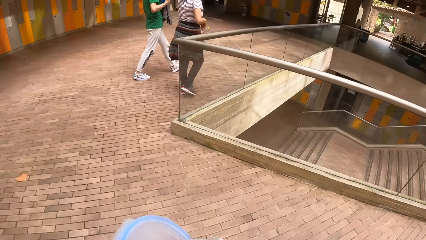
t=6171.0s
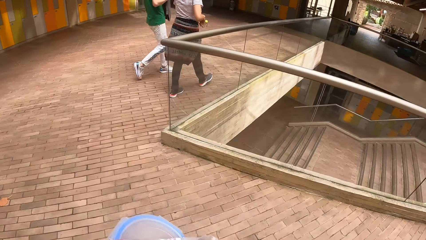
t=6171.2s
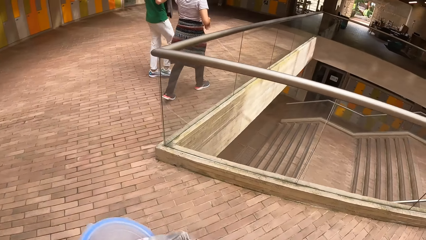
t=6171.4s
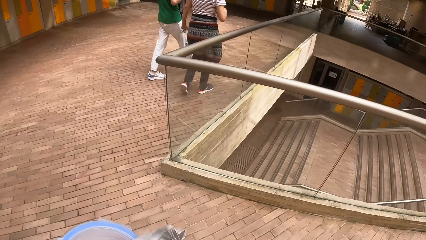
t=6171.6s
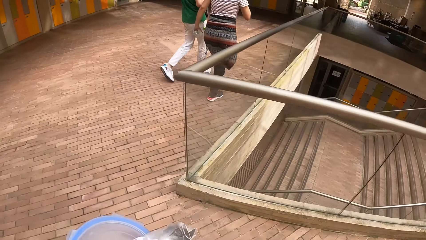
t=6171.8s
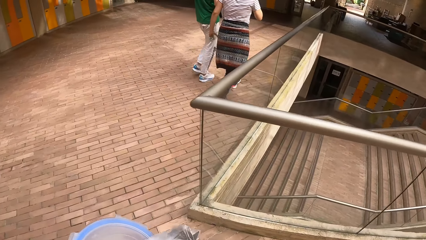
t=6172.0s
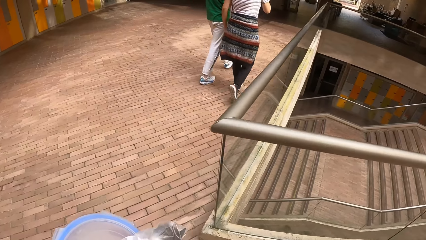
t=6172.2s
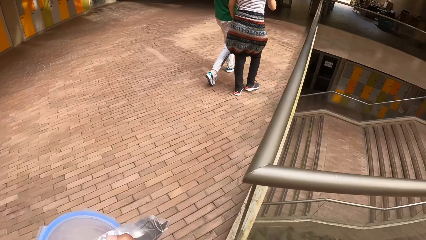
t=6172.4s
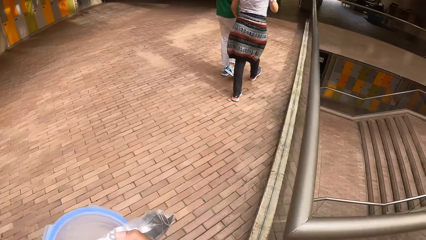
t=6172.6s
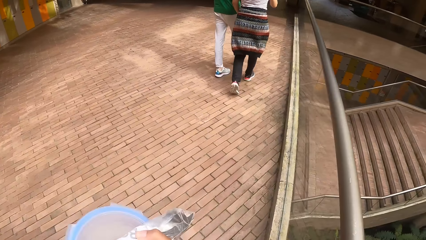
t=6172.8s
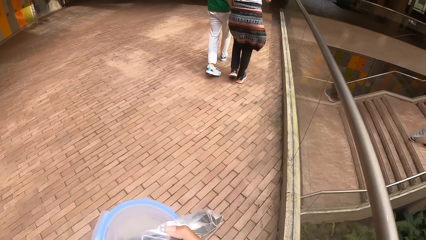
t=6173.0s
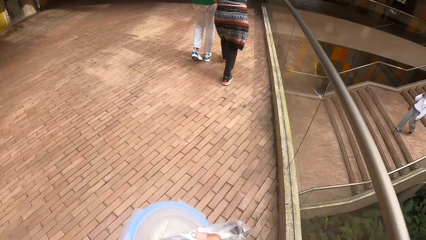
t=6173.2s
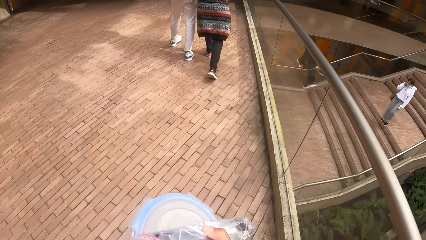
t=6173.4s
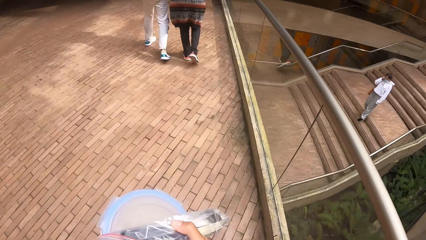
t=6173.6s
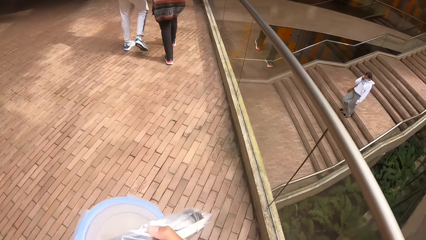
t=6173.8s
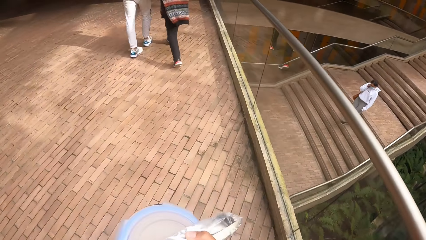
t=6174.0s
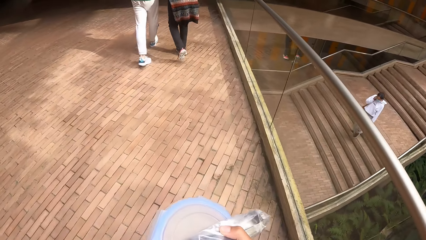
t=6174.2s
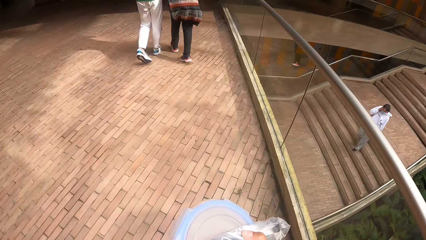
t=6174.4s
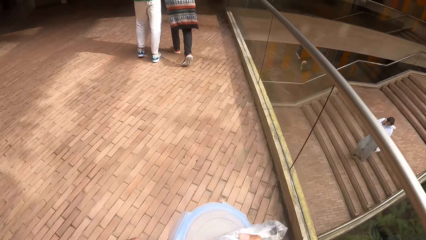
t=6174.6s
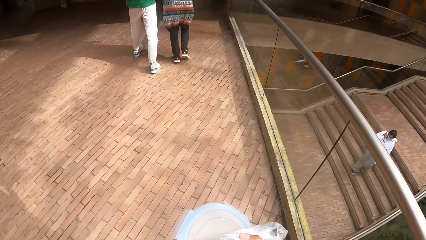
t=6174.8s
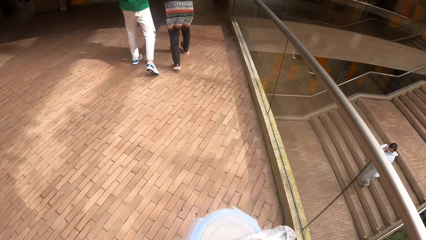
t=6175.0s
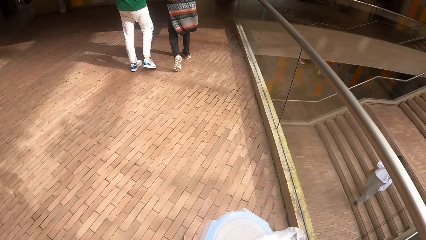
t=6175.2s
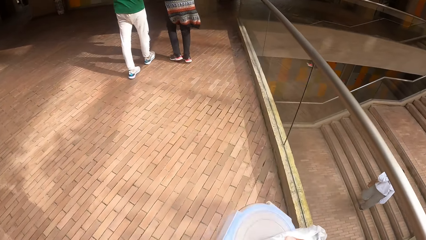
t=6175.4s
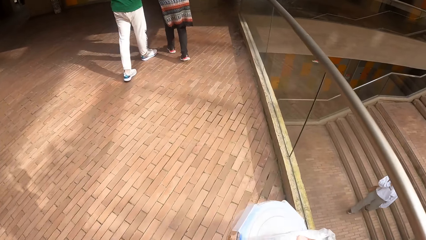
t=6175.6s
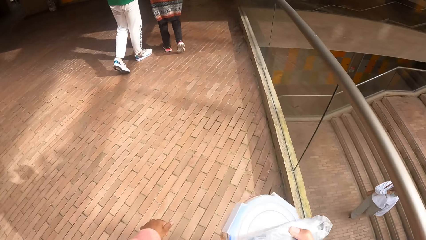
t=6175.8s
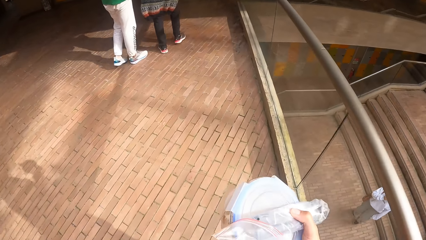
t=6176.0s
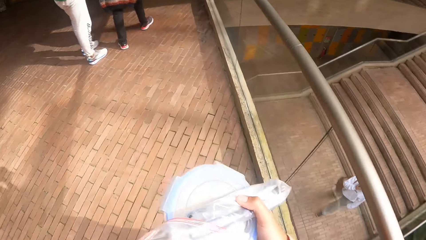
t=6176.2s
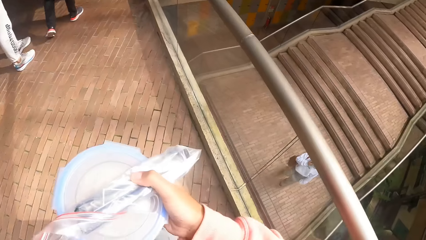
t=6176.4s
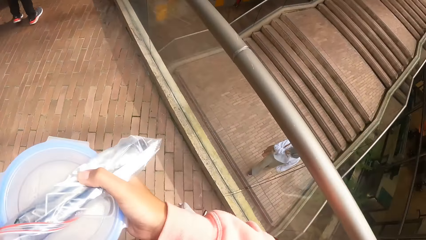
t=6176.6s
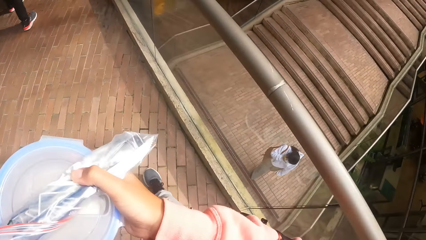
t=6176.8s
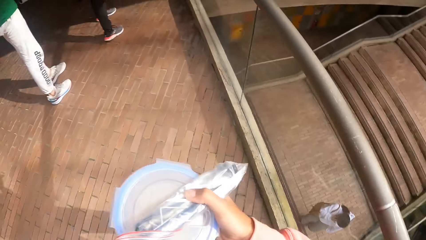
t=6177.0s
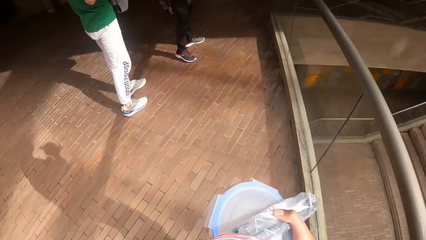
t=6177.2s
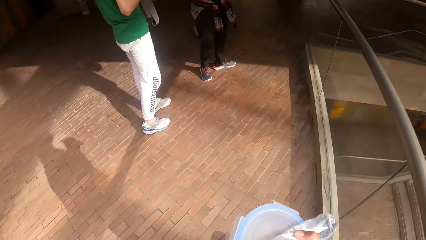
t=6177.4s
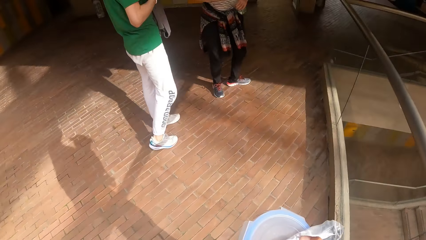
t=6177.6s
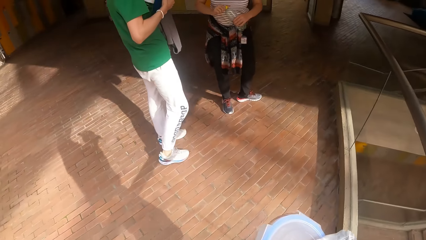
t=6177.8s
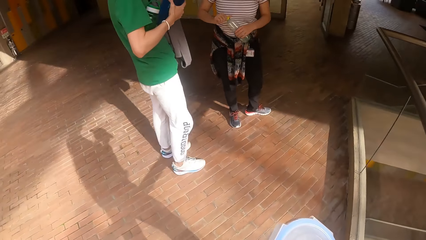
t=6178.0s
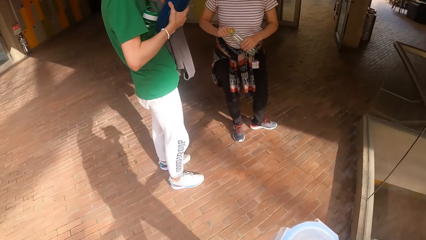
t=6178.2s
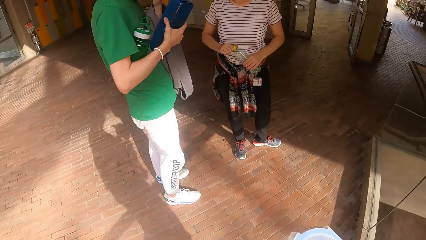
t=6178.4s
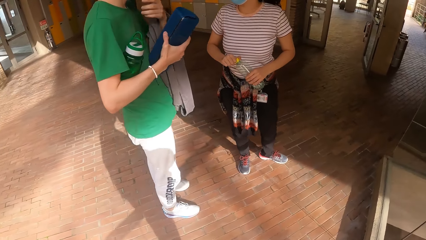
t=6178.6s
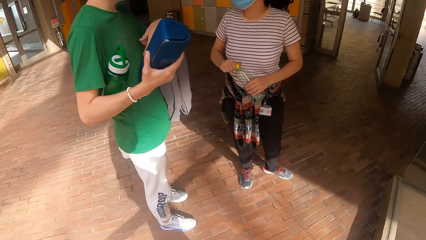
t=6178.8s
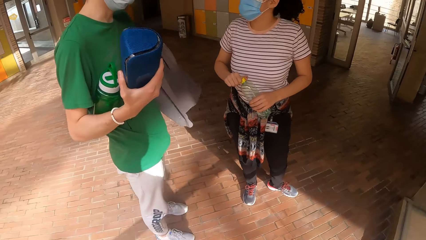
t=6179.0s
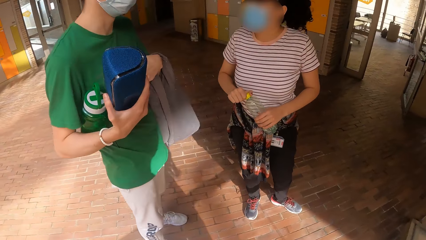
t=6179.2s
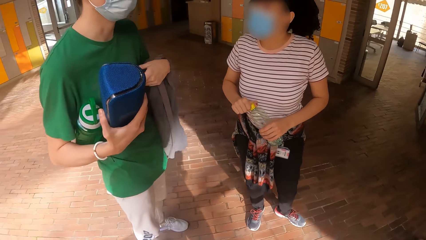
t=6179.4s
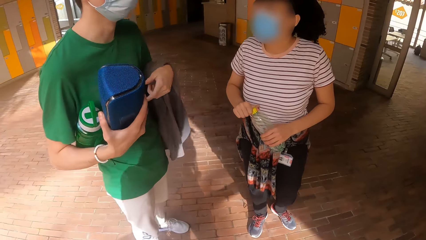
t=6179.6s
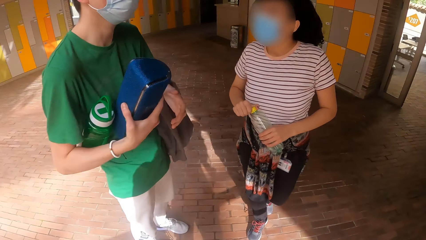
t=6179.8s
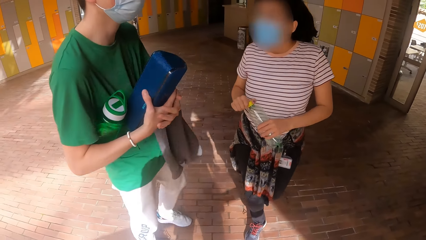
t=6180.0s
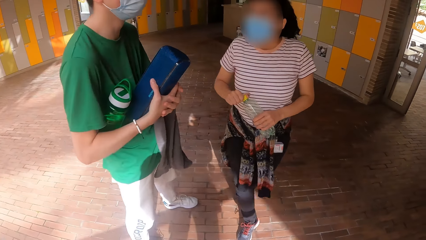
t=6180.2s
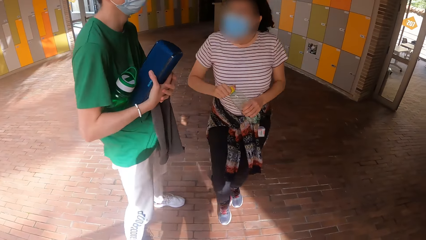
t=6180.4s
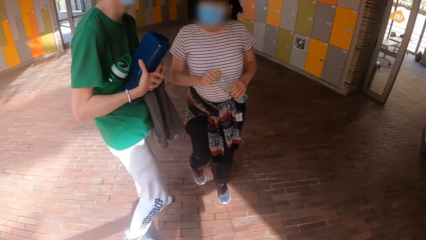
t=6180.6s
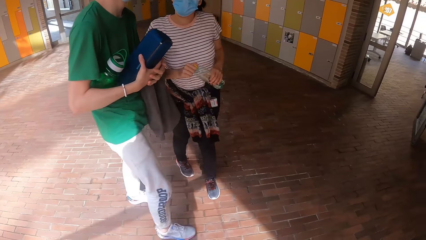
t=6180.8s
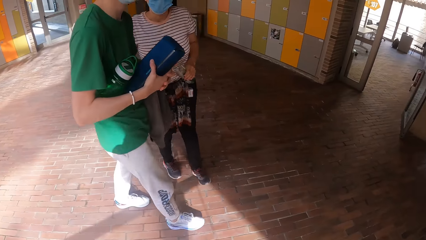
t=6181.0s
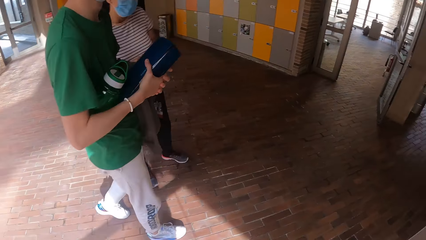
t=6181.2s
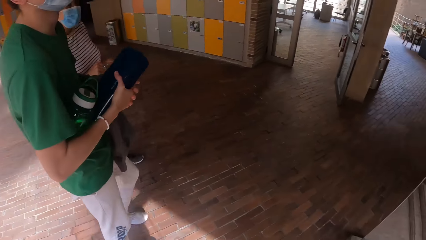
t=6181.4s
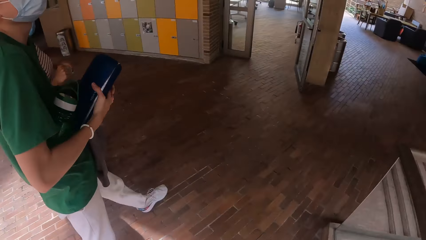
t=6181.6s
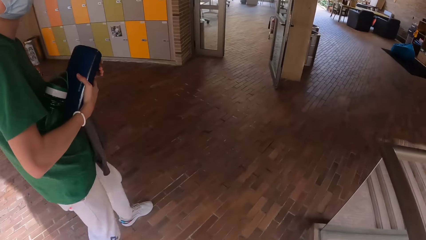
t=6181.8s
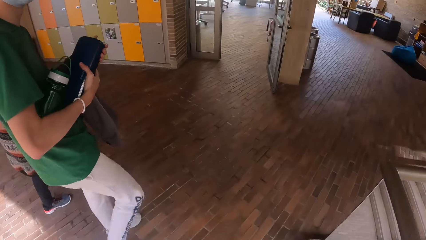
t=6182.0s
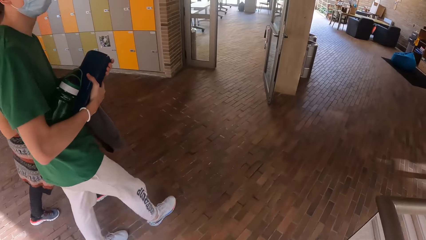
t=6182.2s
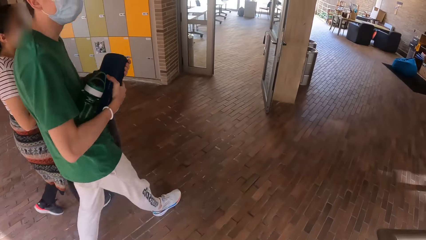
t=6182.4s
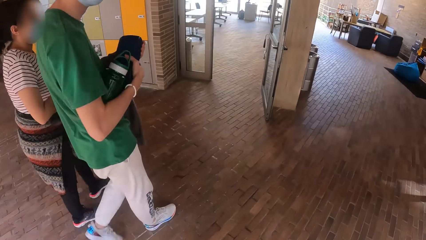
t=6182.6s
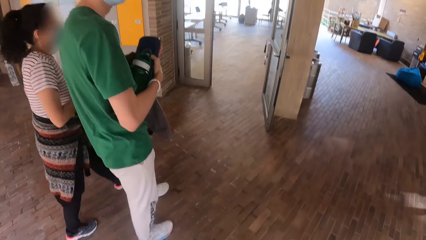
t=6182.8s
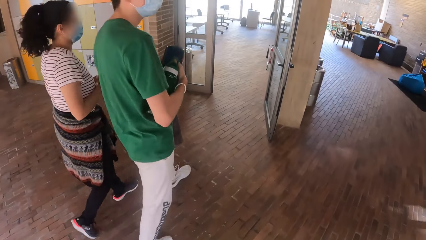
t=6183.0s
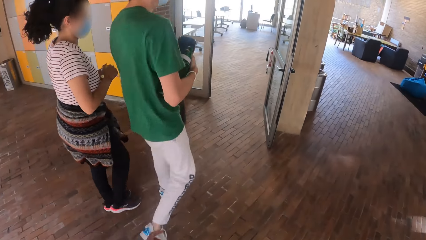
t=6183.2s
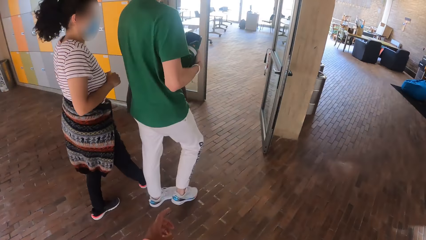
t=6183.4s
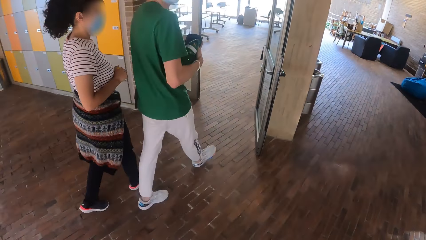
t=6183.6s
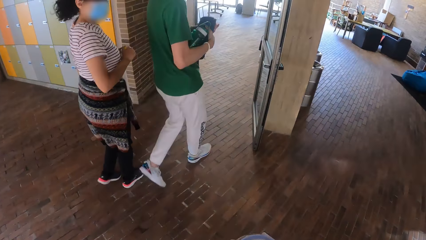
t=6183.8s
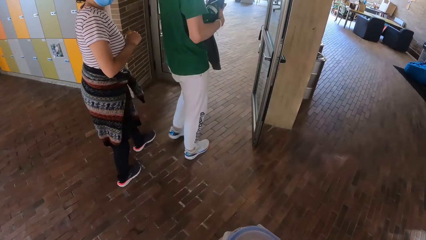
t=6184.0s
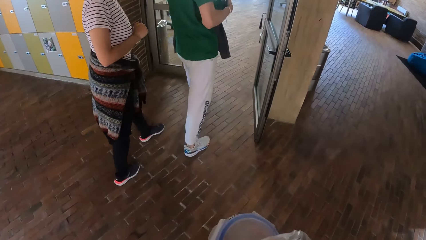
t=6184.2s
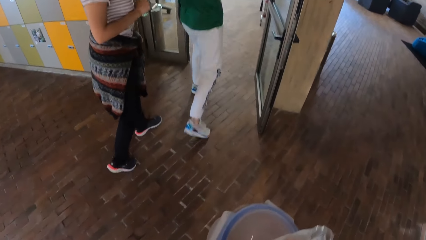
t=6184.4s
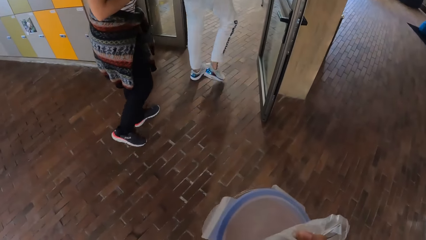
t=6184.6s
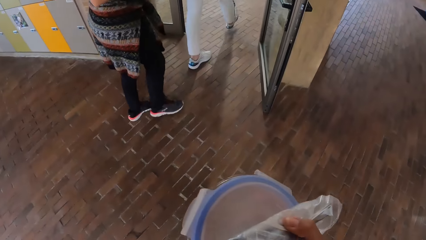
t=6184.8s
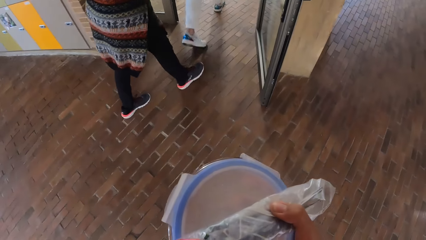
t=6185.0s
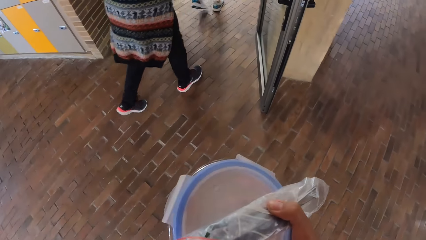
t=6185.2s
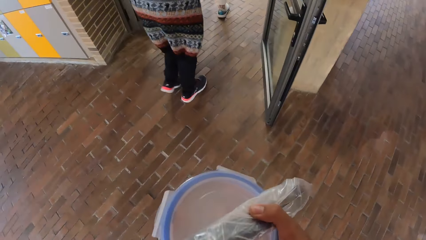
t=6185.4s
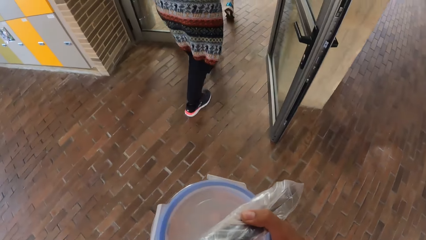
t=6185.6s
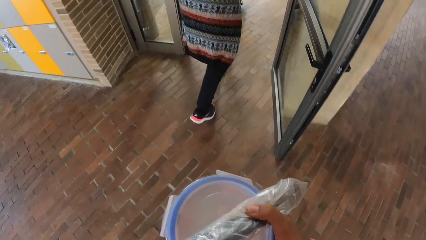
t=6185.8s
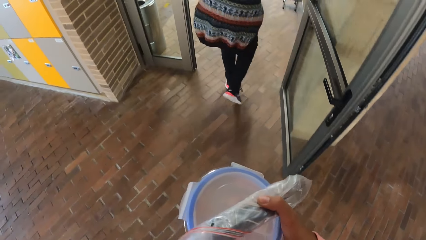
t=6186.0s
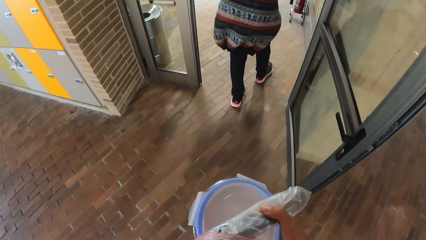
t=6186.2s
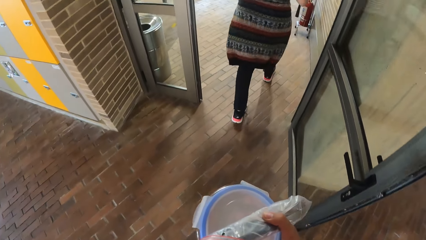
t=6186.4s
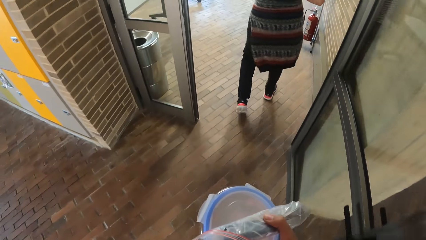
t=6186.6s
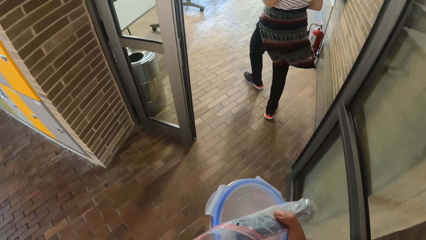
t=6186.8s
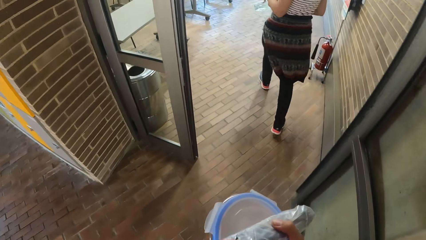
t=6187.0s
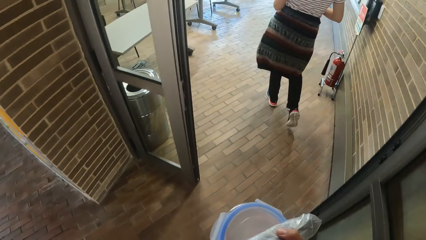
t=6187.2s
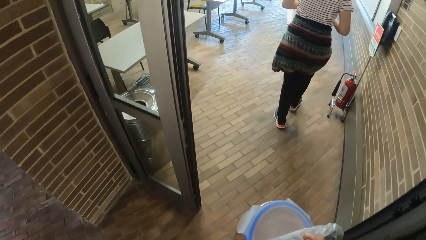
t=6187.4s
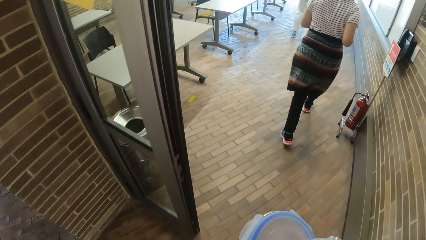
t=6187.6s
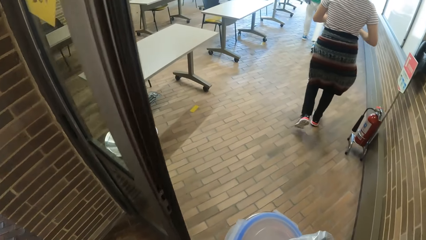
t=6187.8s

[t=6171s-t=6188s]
The camera wearer moves around the building. The woman holds the bottle with her hands. The man holds the speaker with his hands. The camera wearer enters the classroom with the man and the woman.
